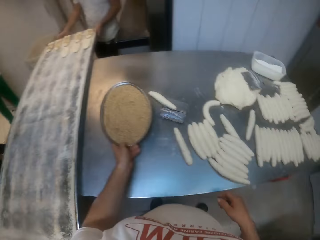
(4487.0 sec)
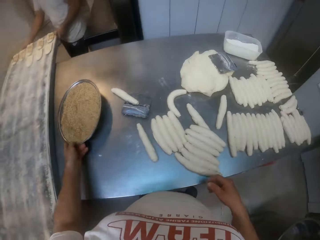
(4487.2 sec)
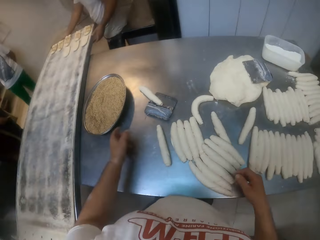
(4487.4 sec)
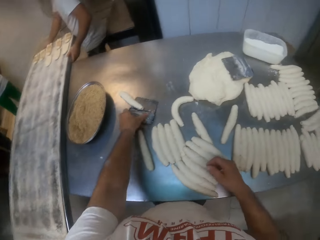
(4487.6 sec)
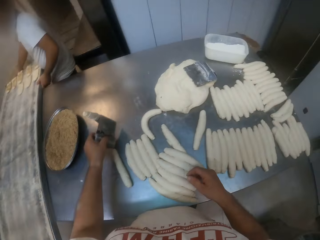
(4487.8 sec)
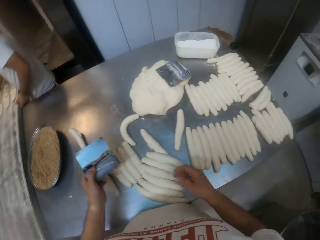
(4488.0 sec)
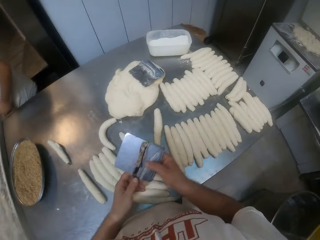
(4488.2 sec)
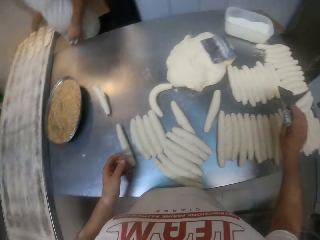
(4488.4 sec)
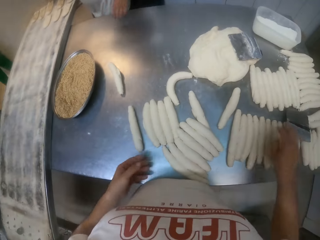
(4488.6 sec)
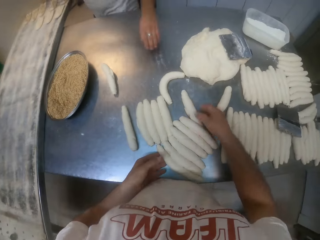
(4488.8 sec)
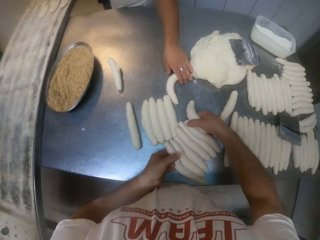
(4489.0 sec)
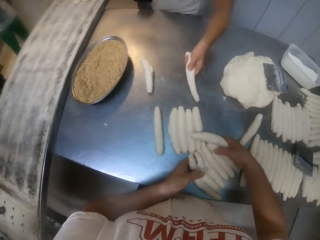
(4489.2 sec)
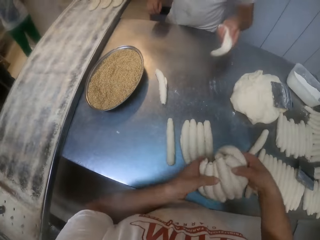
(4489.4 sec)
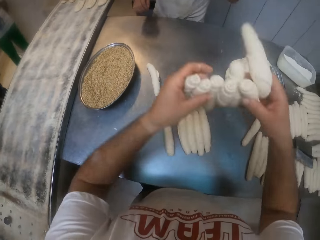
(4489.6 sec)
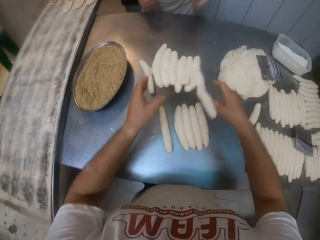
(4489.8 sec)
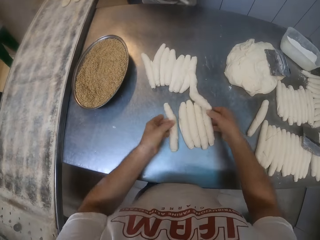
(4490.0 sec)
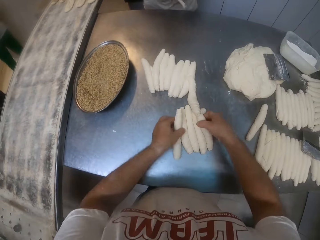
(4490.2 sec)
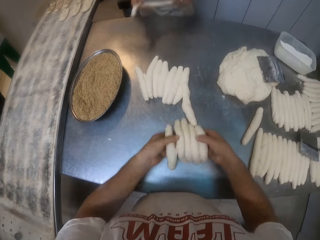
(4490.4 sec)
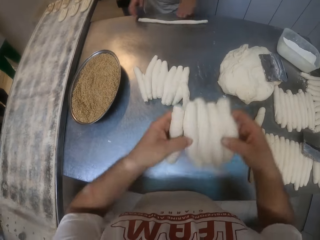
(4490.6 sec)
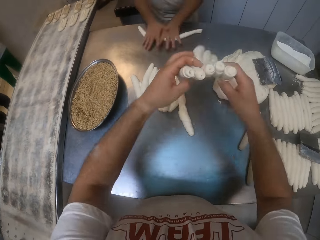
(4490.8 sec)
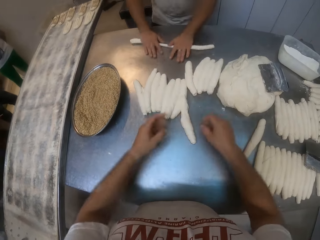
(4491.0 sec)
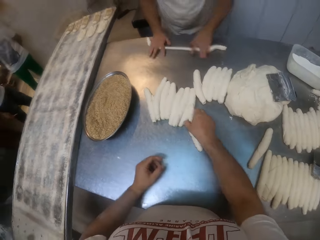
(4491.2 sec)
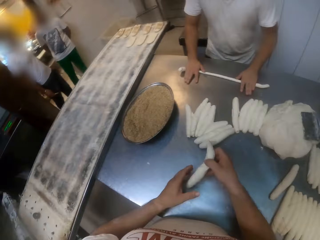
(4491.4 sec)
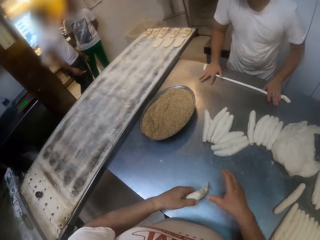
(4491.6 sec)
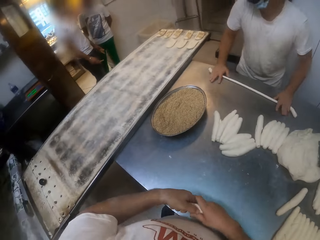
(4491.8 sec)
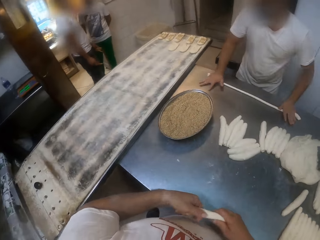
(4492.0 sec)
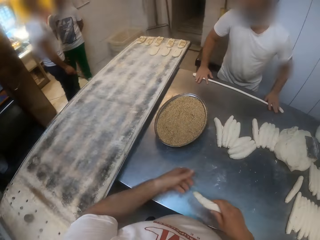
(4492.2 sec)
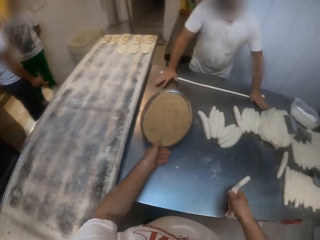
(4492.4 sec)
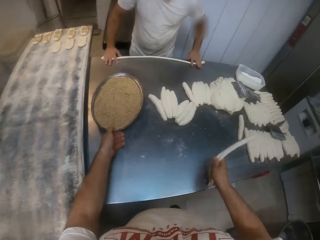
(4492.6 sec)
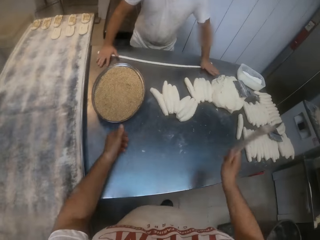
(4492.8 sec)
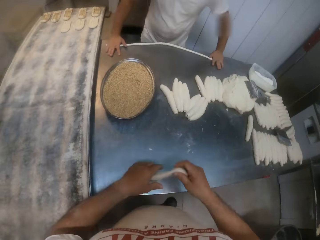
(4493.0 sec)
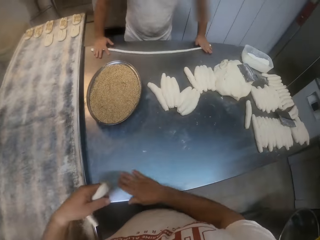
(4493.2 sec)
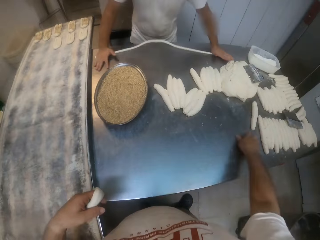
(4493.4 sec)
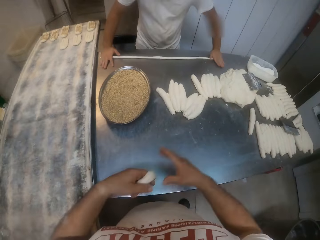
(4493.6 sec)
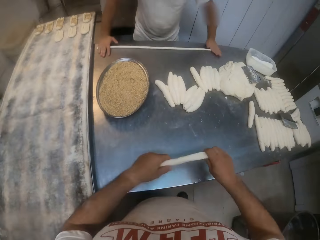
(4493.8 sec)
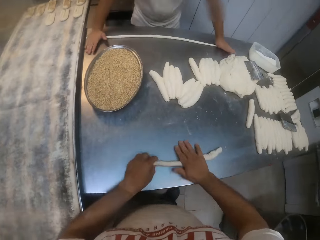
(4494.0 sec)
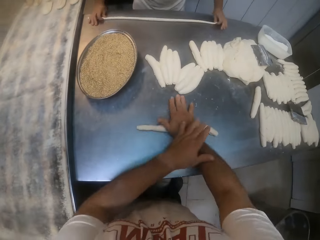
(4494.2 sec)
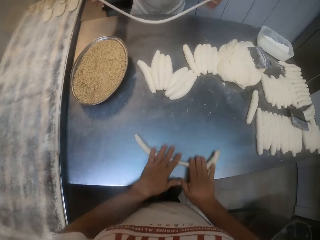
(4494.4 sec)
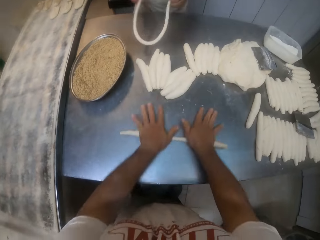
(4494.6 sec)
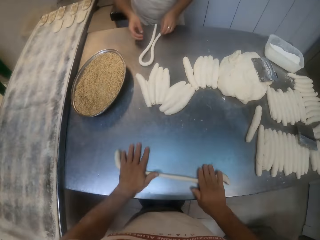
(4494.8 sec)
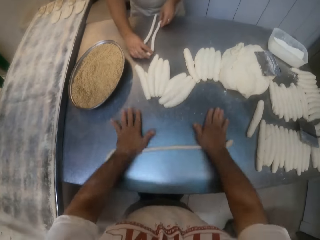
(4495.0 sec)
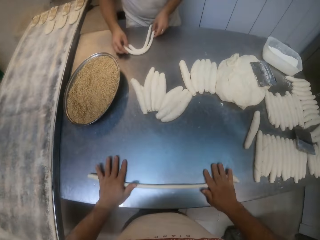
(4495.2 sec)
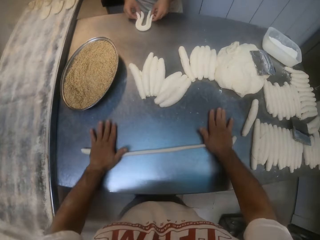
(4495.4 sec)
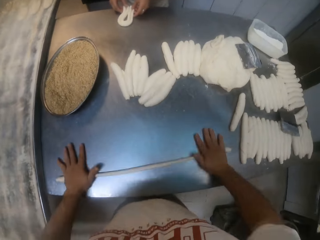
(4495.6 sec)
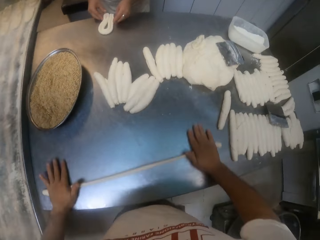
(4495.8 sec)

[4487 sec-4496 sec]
The camera wearer moves the plate of something on the table. He picks up a dough scraper from the table. He turns the dough scraper to his right hand. He puts the dough scraper on the table. The man picks up the dough from the table. The camera wearer adjusts the doughs on the workbench with both hands. The man shapes doughs on the workbench with both hands and rolls the dough on the table. The camera wearer picks up the dough from the table. He stretches the dough in his hands. He moves the plate of something on the table. He rotates the dough in his hand. He wipes the table with his right hand. He rolls the dough on the table. He shapes doughs on the workbench with both hands. The man folds the dough on the table. The camera wearer rolls the dough on the table.

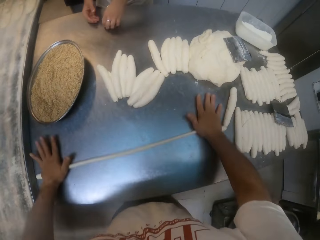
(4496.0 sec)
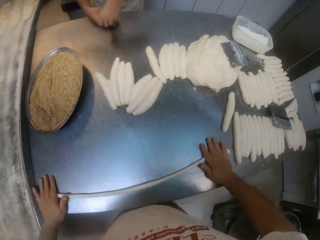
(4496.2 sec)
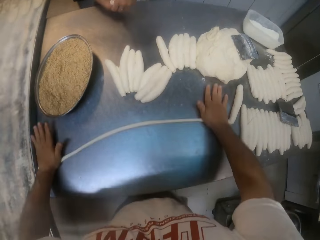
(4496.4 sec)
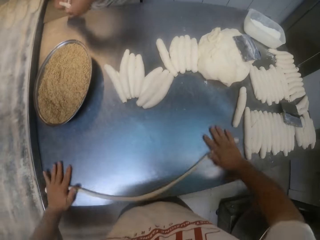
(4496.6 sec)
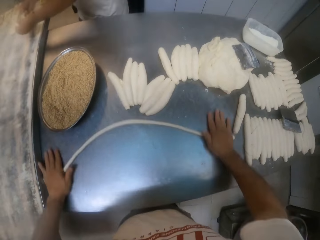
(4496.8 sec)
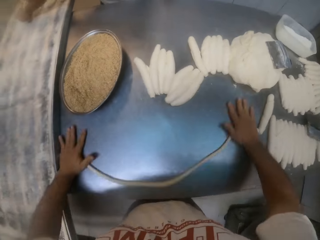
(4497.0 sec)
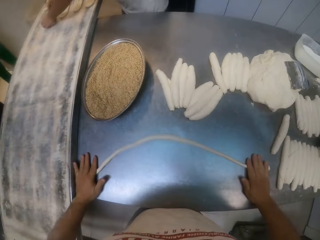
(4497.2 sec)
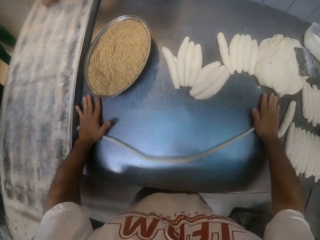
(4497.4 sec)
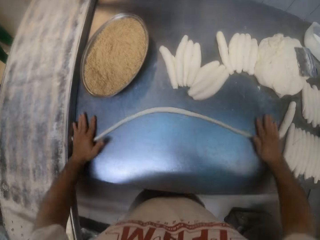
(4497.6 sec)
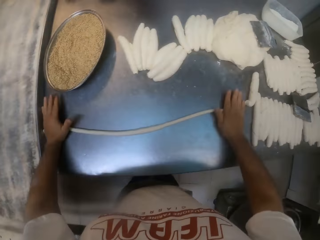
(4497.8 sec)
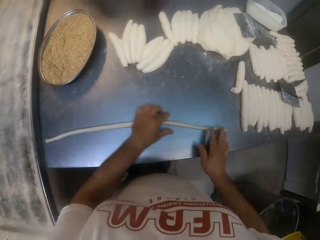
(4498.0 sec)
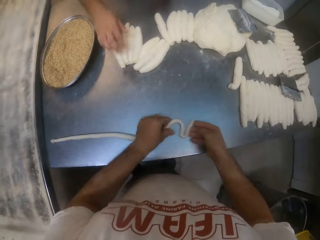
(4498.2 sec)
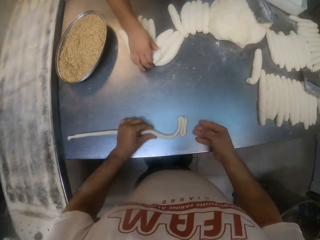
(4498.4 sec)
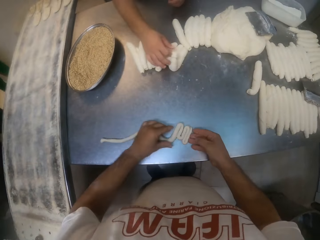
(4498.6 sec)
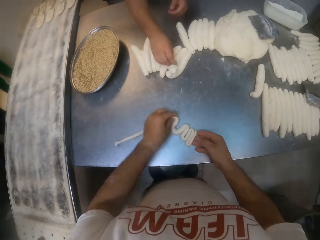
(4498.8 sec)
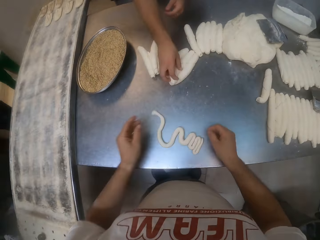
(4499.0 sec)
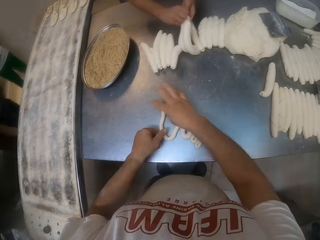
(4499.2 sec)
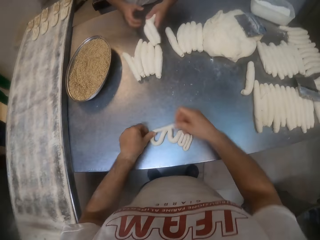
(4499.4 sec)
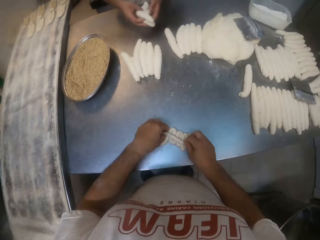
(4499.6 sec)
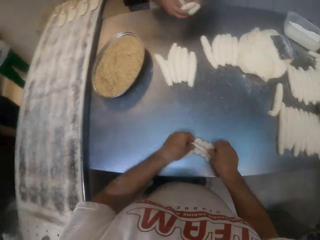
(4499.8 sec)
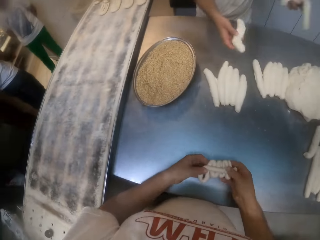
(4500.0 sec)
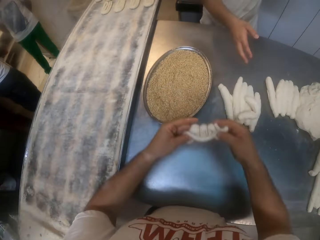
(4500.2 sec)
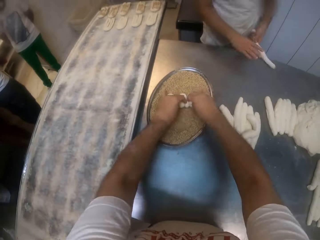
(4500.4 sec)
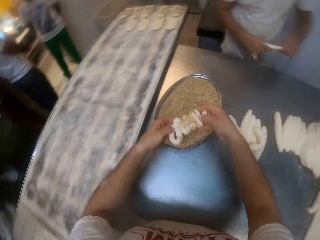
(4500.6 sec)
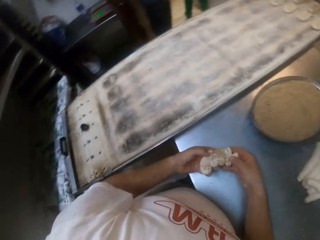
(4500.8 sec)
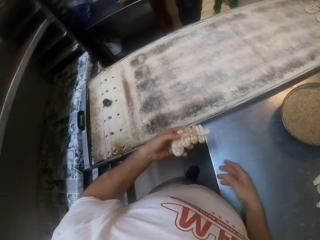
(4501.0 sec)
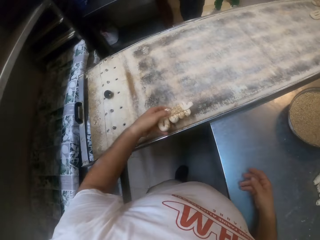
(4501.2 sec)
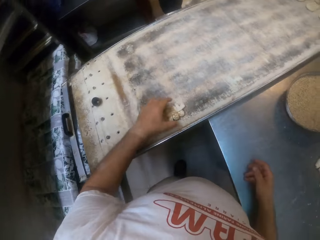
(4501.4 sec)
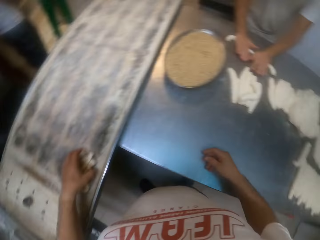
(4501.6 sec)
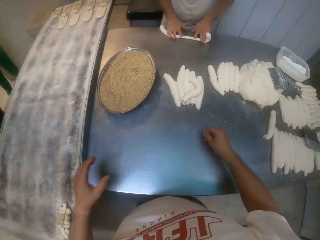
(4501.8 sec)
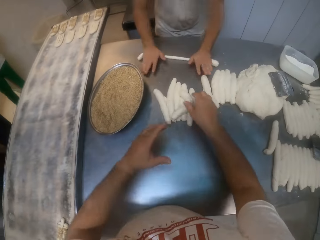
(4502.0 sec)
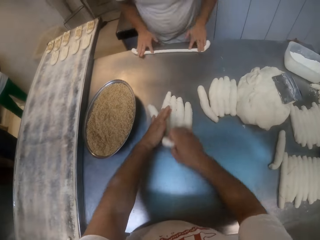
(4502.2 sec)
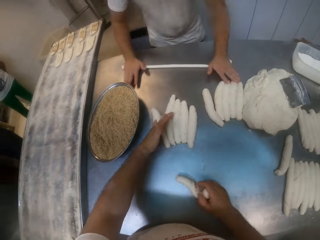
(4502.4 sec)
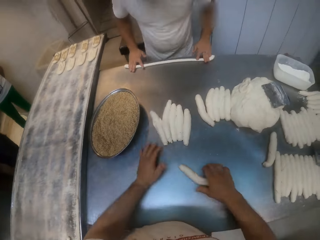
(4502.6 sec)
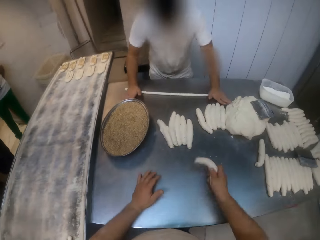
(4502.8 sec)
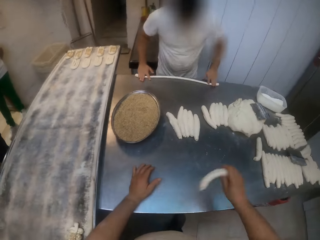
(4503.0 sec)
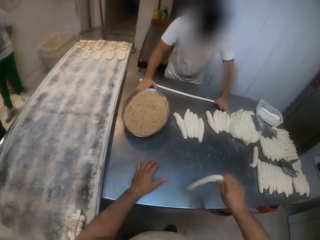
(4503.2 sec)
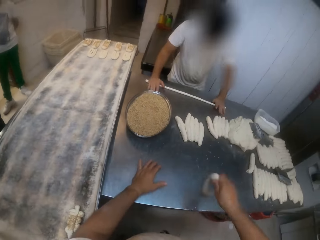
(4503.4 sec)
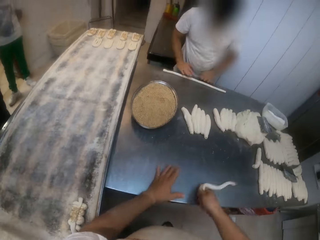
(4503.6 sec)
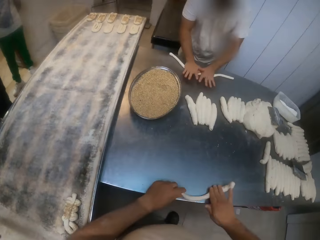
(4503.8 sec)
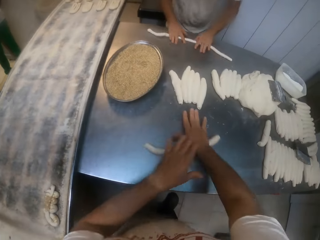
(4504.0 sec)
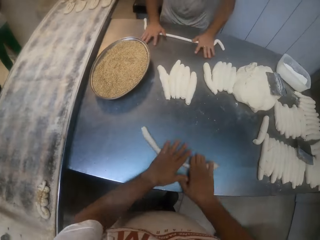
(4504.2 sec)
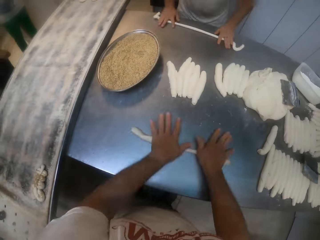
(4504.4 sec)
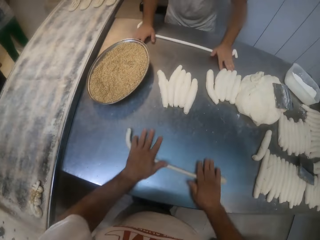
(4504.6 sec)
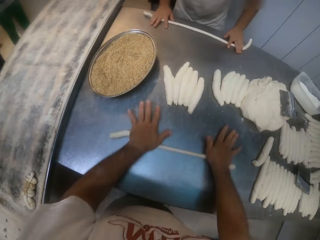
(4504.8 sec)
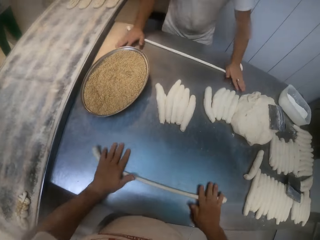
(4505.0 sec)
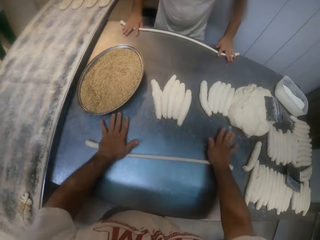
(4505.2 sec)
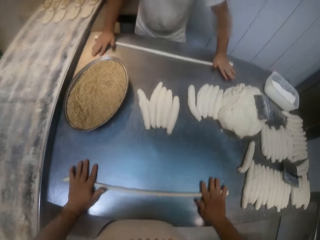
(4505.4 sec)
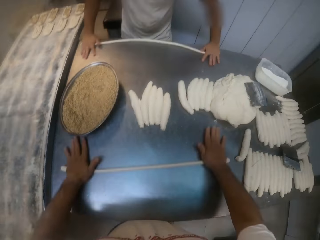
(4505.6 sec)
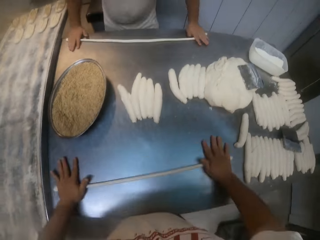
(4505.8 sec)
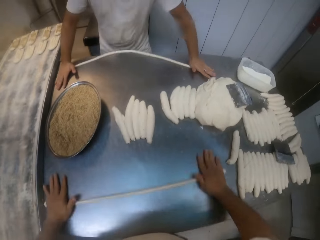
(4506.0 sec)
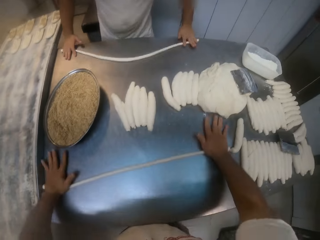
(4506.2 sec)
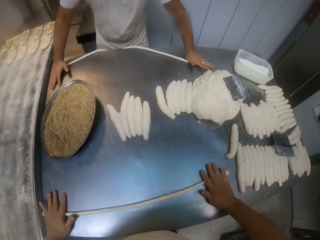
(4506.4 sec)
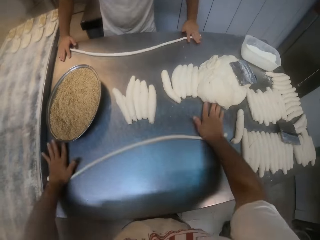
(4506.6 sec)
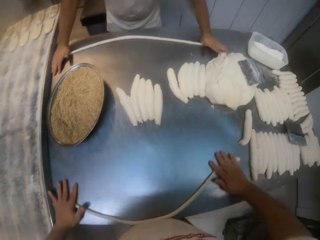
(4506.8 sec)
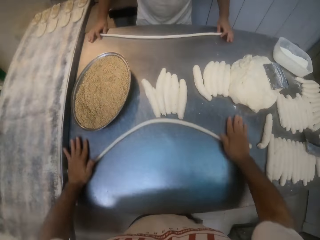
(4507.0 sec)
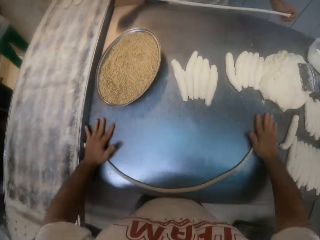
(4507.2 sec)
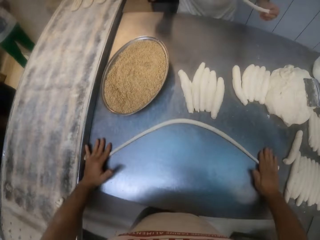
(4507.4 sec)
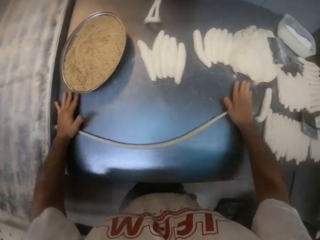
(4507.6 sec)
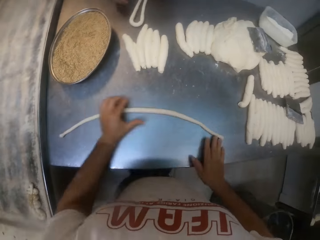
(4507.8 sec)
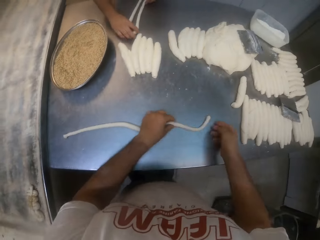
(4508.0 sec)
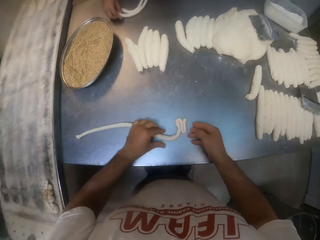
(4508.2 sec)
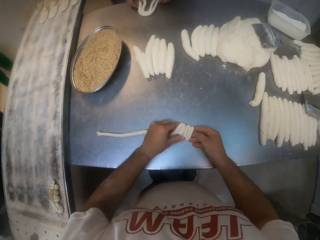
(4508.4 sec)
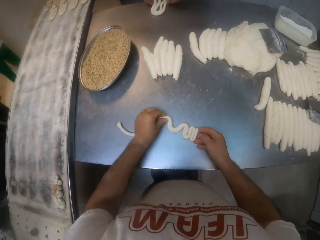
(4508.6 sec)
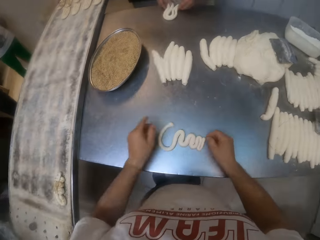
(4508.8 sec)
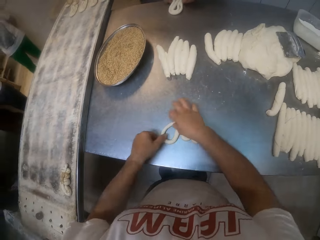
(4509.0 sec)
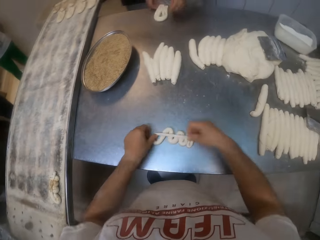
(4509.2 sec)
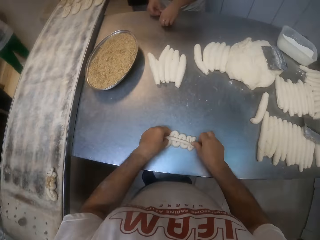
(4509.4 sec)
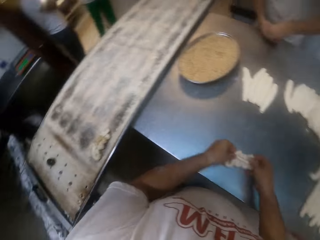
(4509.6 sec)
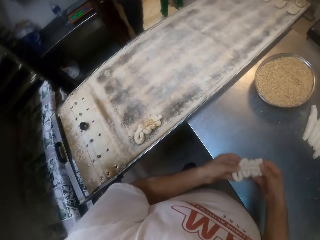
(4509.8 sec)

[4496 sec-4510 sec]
The man picks up the dough from the table and drops the shaped dough in the baking sheet on the workbench with both hands. The camera wearer rolls the dough on the table. The man picks dough from the table with his left hand. The camera wearer folds the dough on the table. He picks up the dough from the table. The man drops the dough on the table. The camera wearer dips the dough inside something. He looks around the bakery. He drops the shaped dough in the baking sheet on the workbench with his left hand. He looks around the bakery. The man rolls the dough on the table. The camera wearer moves the dough on the table. He, alongside the man, shapes doughs on the workbench. He picks up the dough from the table. The man rolls the dough on the table. The camera wearer rotates the dough in his hand. He rolls the dough on the table. The man folds the dough on the table. The camera wearer folds the dough on the table.
